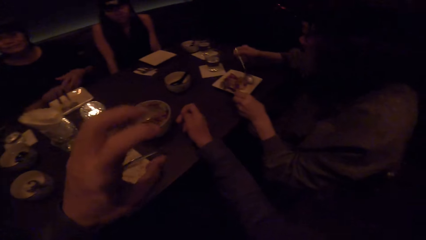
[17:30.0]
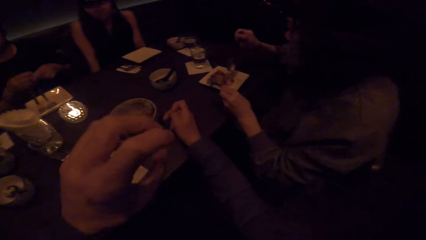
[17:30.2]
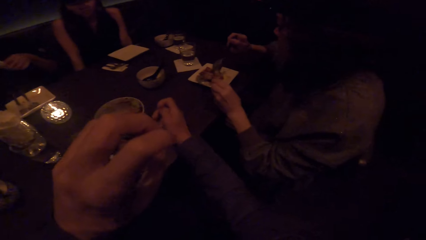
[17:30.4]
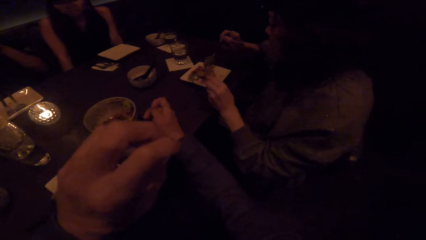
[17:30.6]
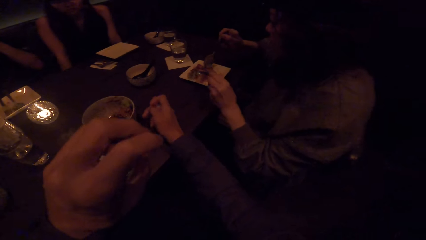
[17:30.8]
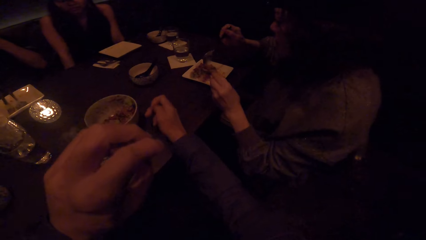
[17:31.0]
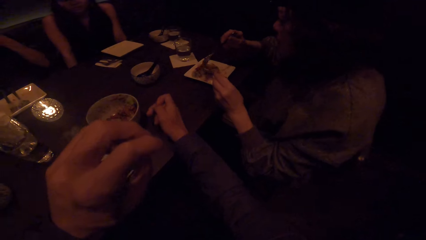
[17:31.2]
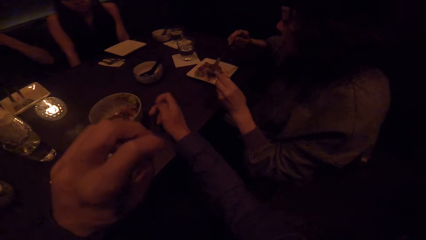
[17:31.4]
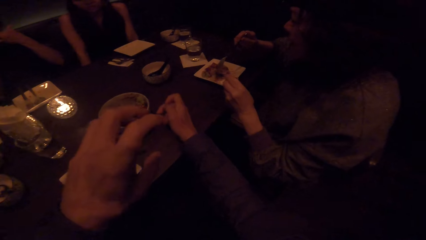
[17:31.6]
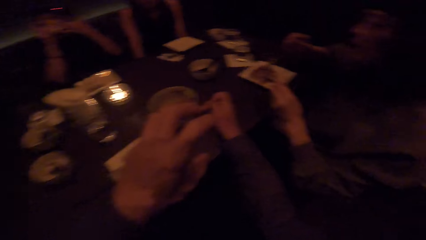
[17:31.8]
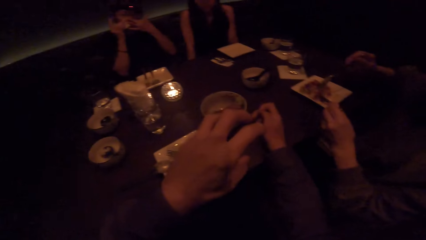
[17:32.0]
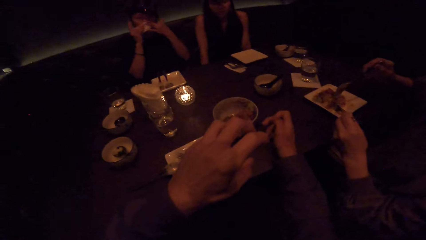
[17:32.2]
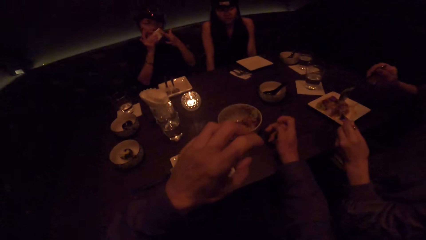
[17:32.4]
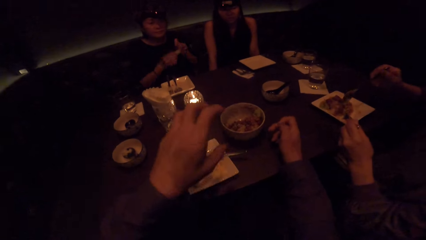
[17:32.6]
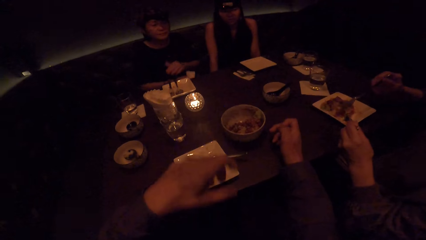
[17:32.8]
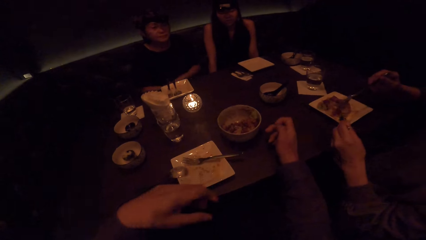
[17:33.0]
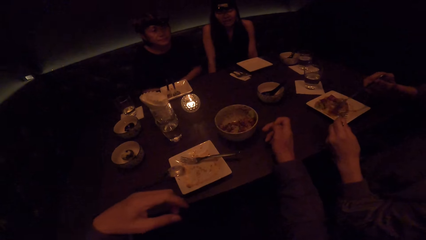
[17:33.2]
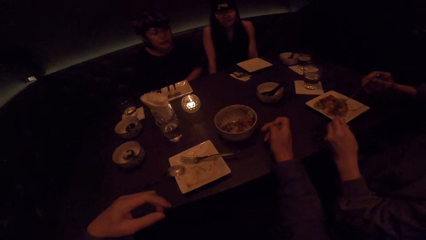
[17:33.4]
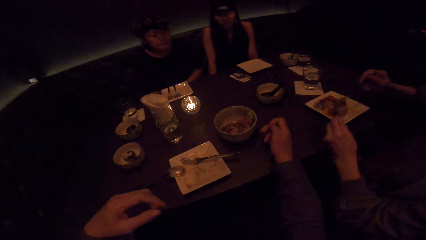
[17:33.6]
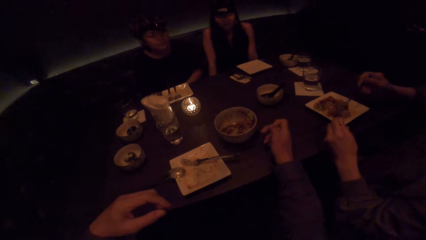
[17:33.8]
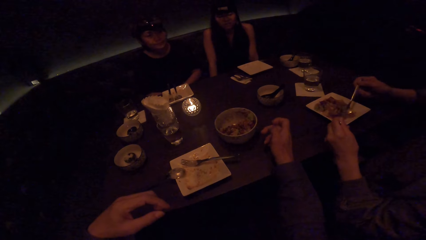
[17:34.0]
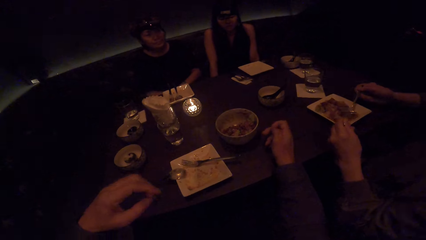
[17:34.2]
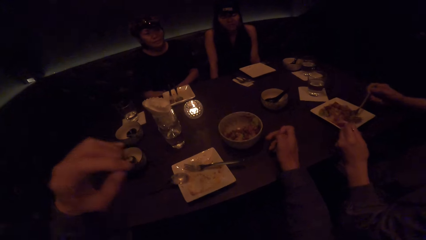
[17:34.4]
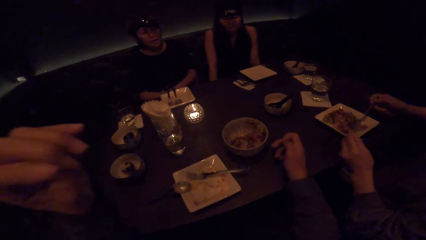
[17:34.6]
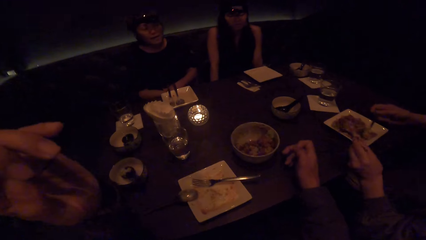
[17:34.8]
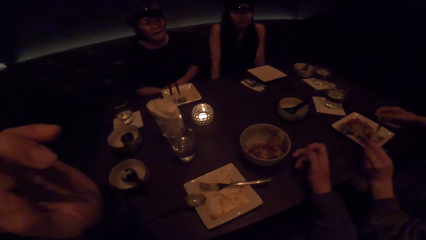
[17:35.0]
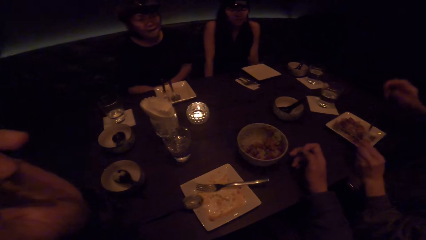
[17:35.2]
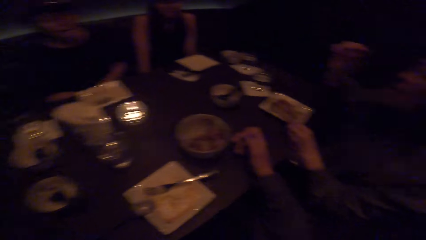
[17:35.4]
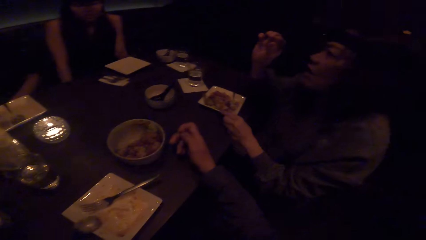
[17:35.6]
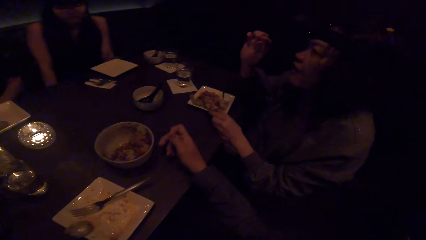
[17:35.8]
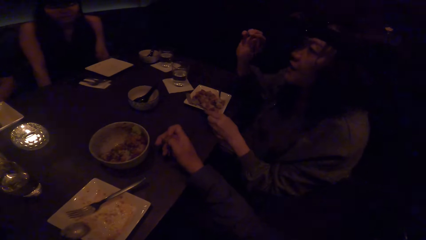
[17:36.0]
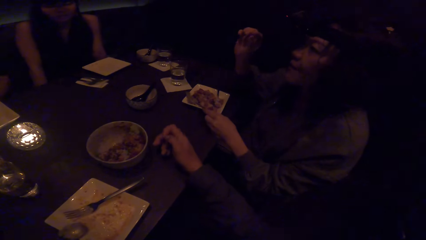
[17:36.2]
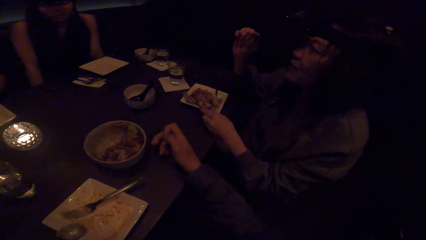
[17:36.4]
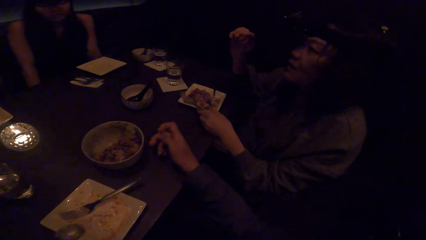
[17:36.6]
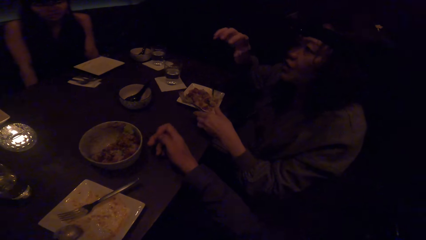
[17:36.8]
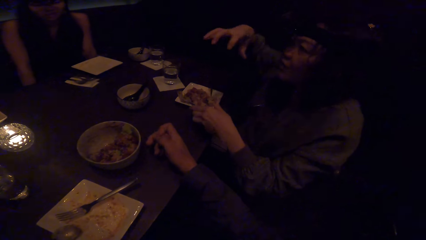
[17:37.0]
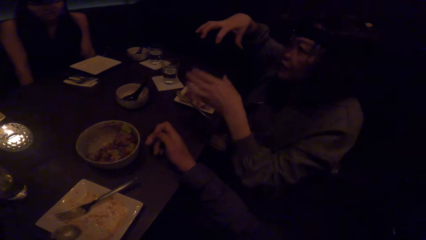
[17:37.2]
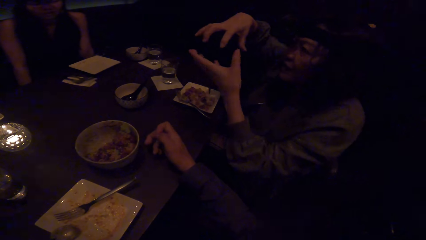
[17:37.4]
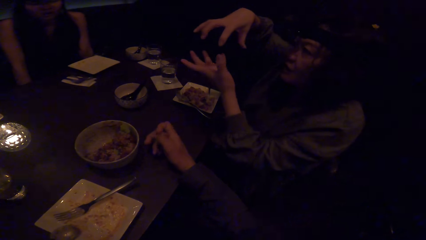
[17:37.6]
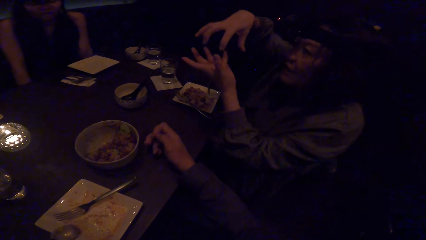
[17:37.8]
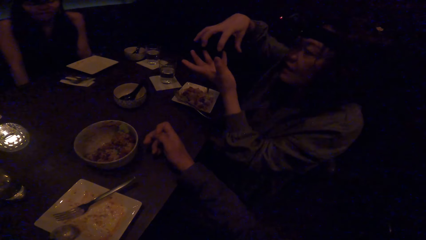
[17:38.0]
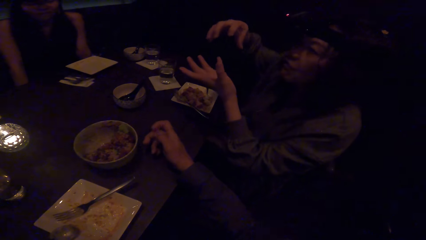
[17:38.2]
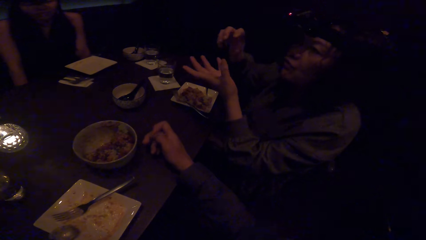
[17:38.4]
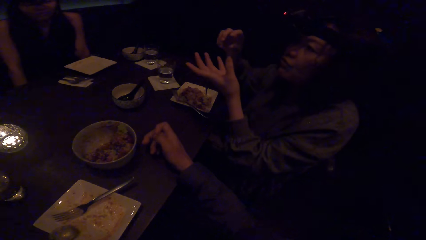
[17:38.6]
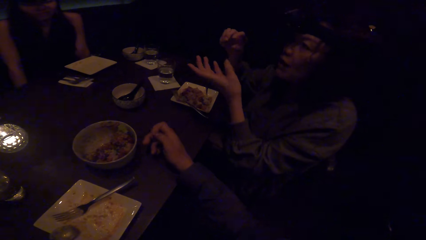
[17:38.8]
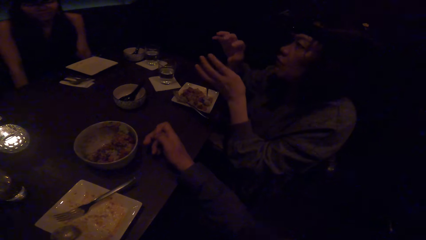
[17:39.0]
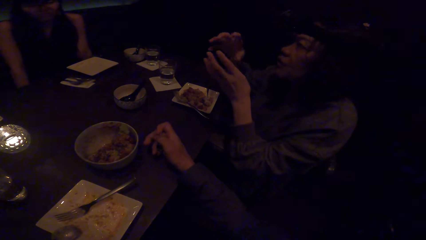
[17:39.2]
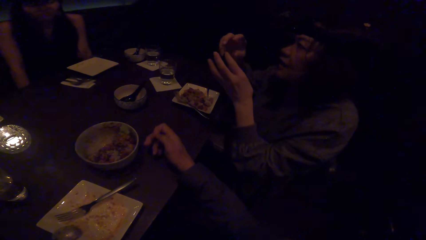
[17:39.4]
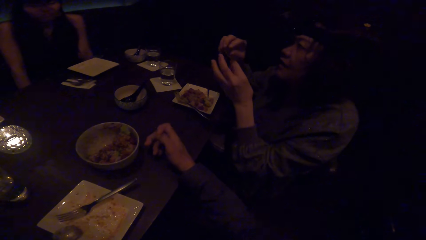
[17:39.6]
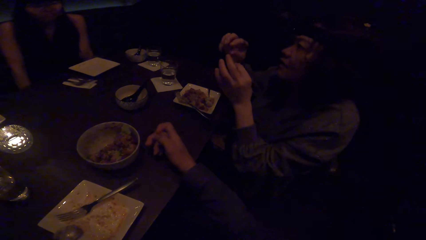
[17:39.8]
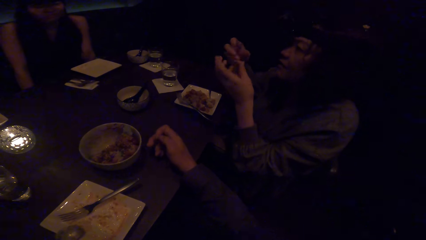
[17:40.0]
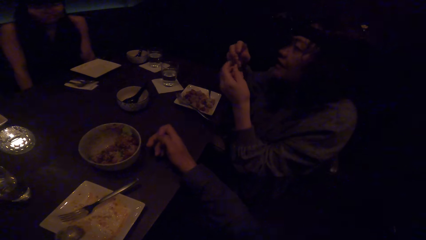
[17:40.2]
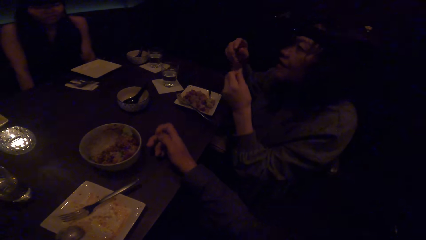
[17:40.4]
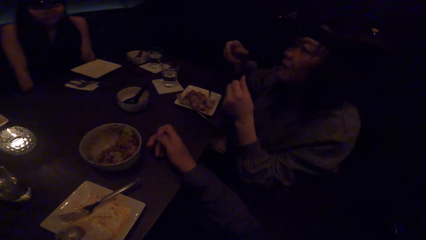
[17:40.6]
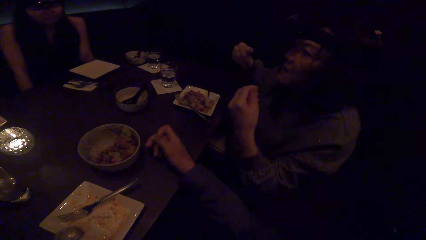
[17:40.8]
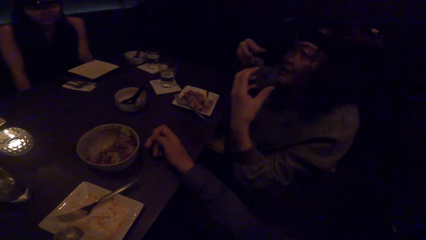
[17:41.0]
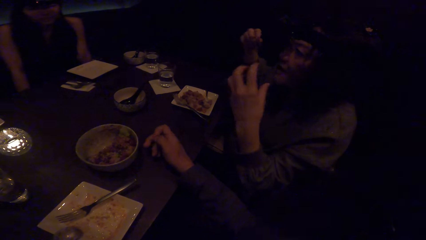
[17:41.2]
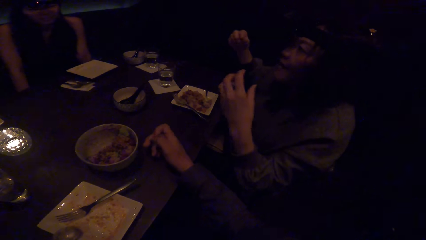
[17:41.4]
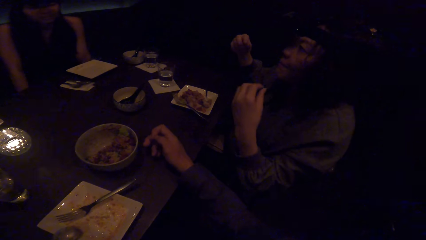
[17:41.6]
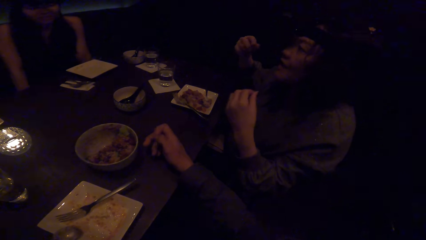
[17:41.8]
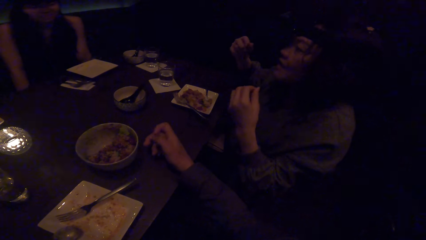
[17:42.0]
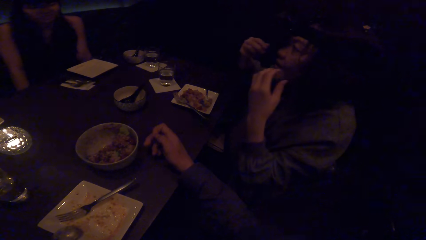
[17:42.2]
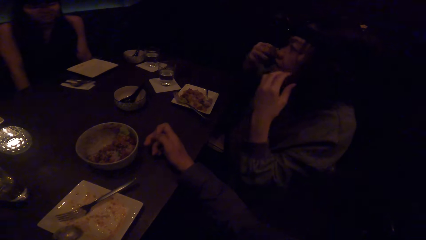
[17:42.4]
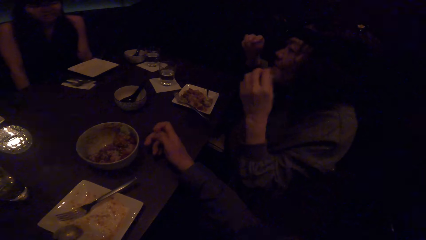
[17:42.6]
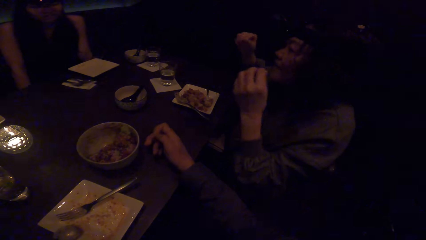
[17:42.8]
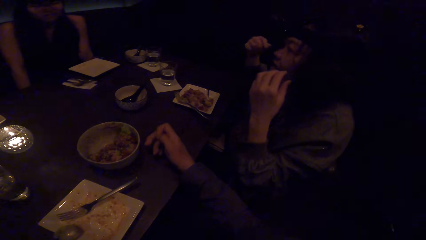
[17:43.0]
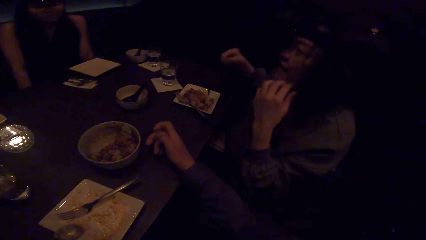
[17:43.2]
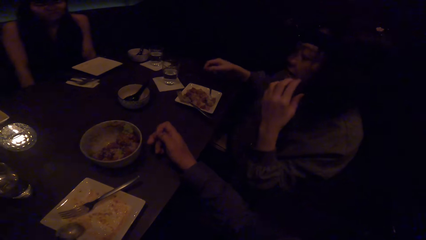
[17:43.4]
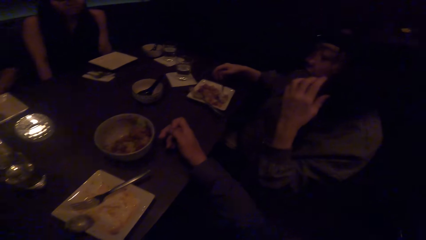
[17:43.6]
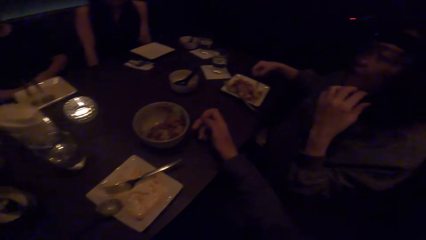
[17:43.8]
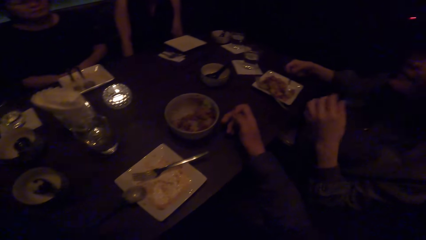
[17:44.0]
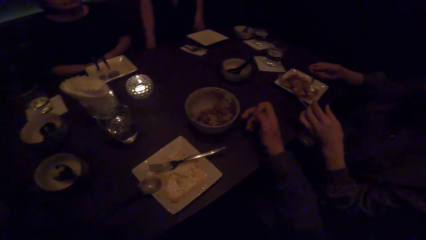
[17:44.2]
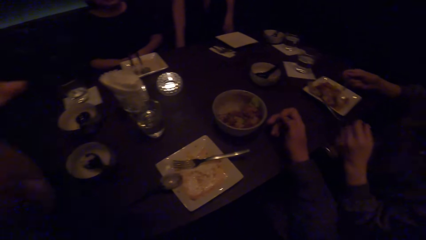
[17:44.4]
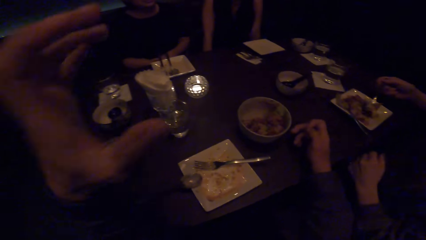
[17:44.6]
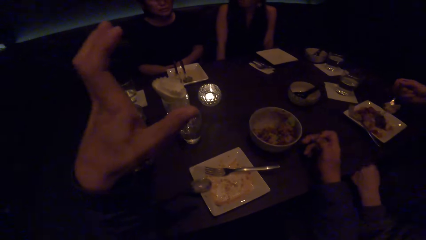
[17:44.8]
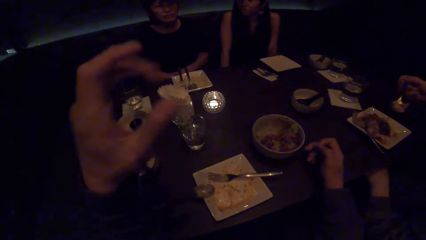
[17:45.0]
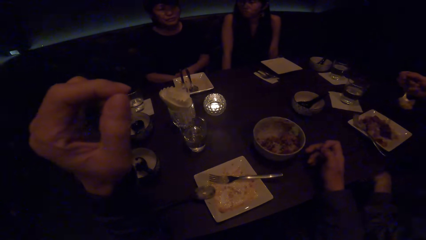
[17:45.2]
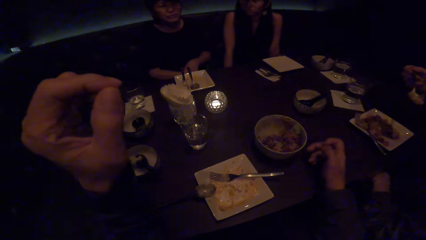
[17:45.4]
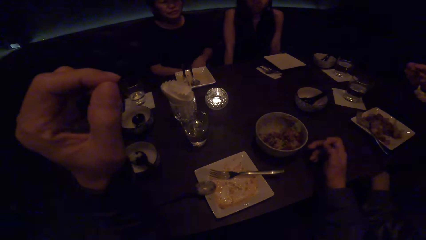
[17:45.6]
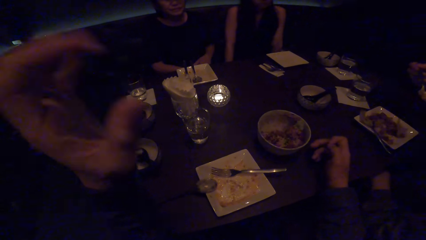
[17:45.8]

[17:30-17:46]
A woman picks the fork in the plate with her right hand. She picks the spoon in the plate with her right hand. The camera wearer looks at the woman. The woman scoops food with the spoon and fork. The camera wearer moves the left hand. They look at the colleagues. The woman drops the spoon in the plate with her right hand. She converses to the camera wearer. She drops the fork in the plate with her right hand. She demonstrates with both hands. The camera wearer looks at the woman. The woman picks the spoon in the plate with her right hand. The camera wearer looks at the colleagues. They converse to the colleagues. They move the left hand.
